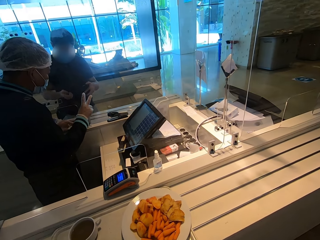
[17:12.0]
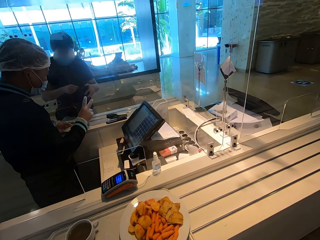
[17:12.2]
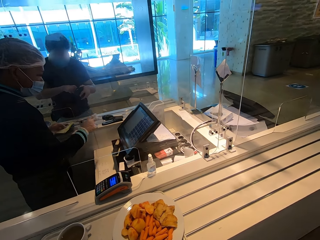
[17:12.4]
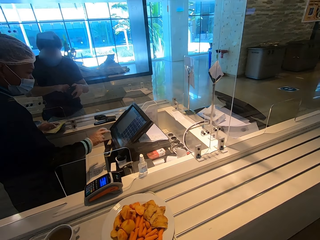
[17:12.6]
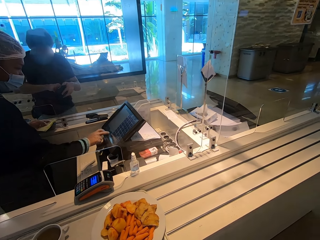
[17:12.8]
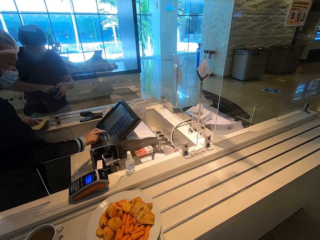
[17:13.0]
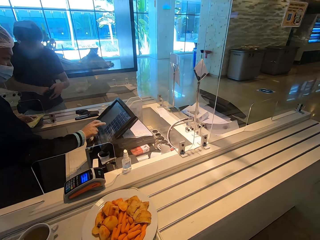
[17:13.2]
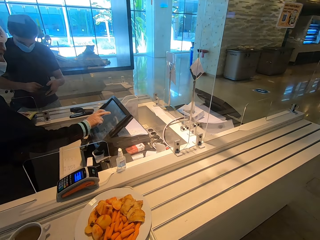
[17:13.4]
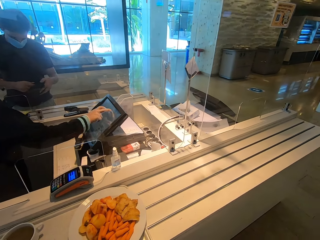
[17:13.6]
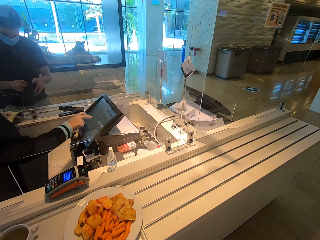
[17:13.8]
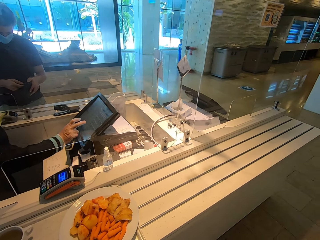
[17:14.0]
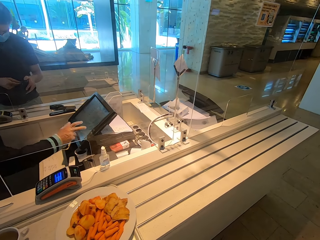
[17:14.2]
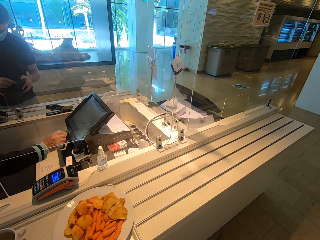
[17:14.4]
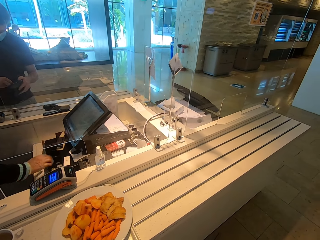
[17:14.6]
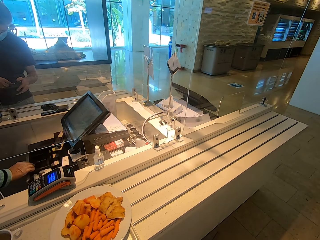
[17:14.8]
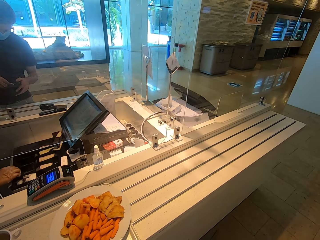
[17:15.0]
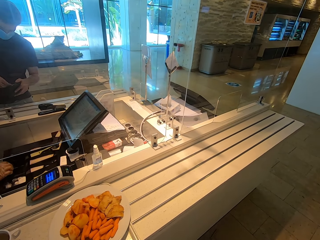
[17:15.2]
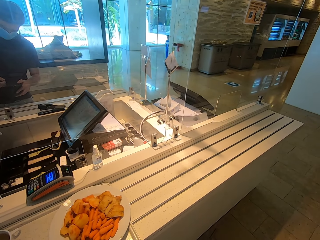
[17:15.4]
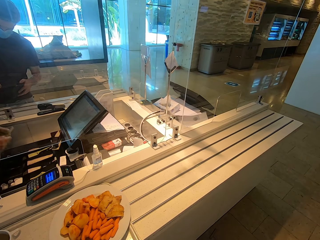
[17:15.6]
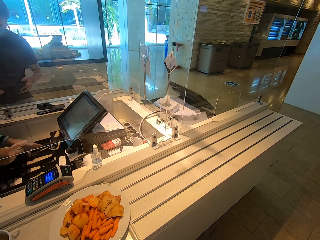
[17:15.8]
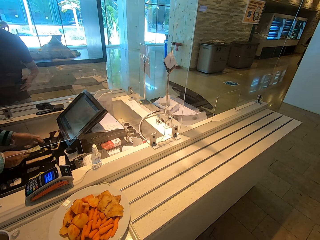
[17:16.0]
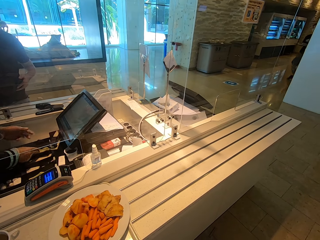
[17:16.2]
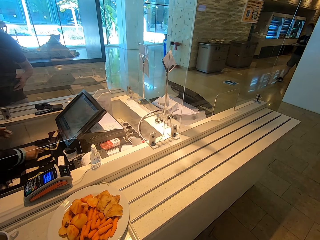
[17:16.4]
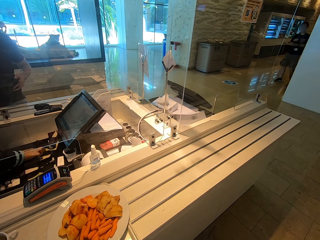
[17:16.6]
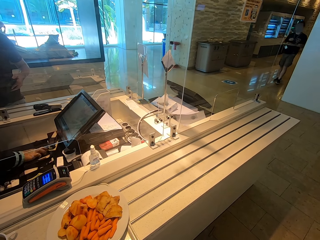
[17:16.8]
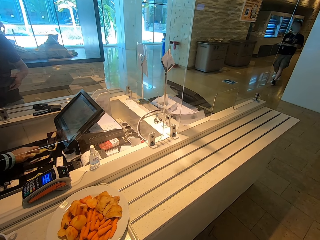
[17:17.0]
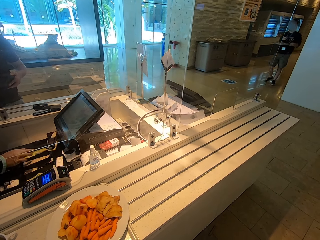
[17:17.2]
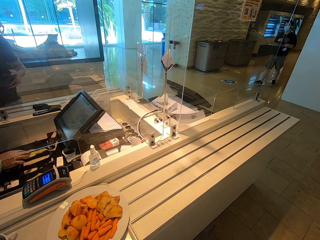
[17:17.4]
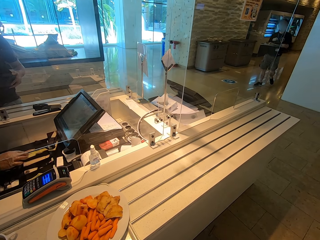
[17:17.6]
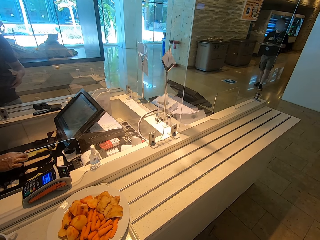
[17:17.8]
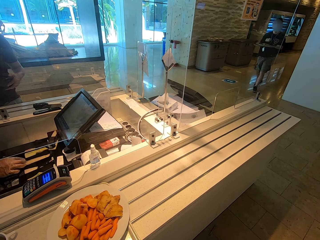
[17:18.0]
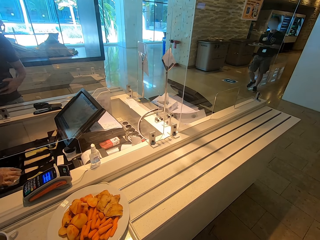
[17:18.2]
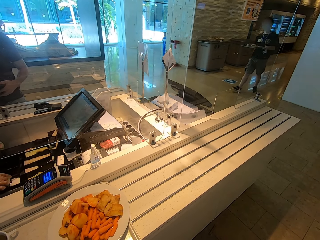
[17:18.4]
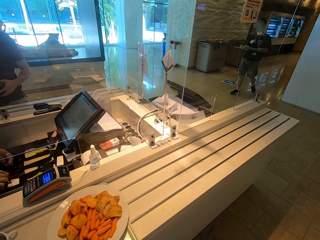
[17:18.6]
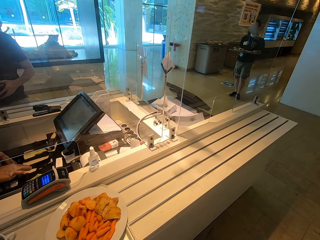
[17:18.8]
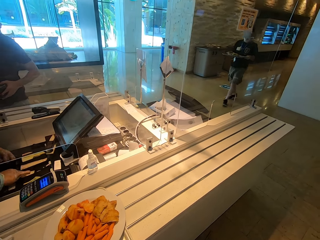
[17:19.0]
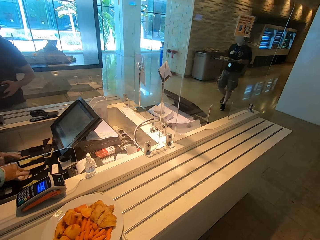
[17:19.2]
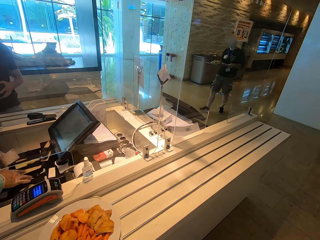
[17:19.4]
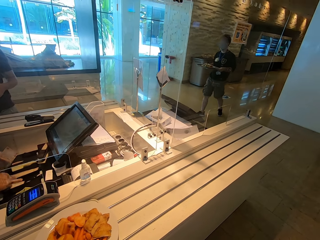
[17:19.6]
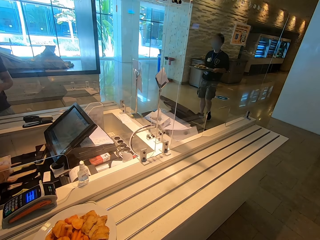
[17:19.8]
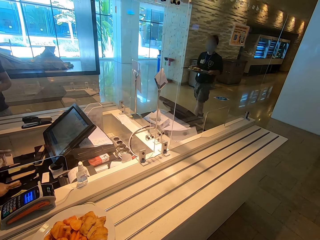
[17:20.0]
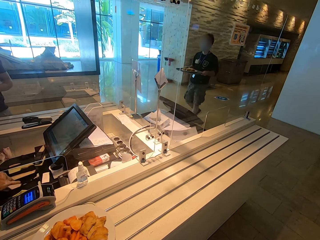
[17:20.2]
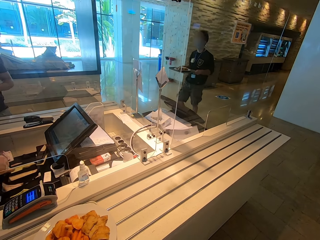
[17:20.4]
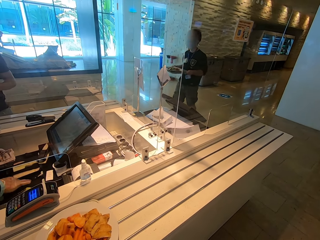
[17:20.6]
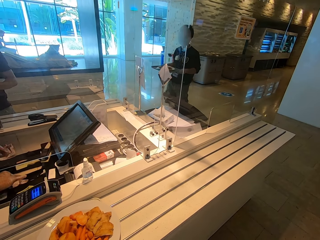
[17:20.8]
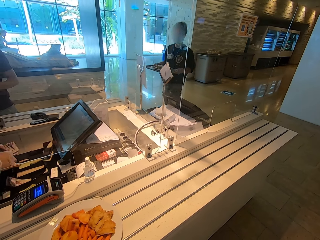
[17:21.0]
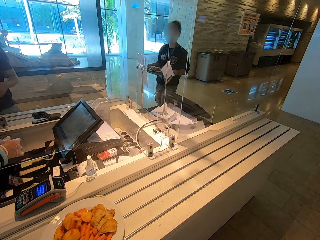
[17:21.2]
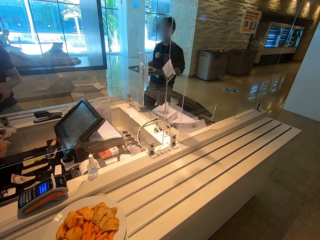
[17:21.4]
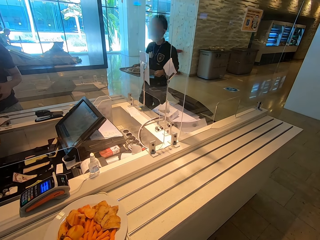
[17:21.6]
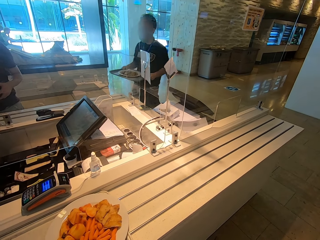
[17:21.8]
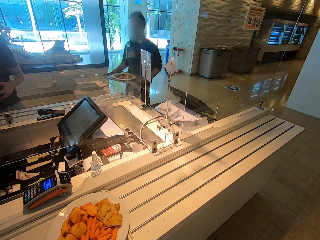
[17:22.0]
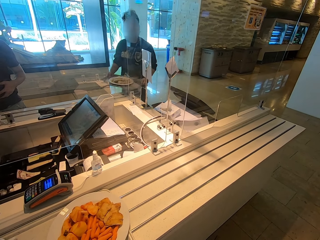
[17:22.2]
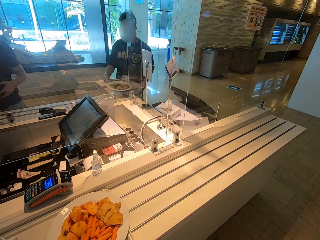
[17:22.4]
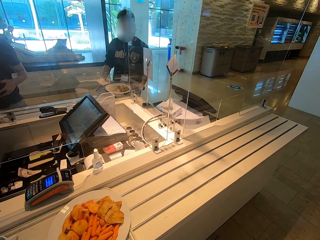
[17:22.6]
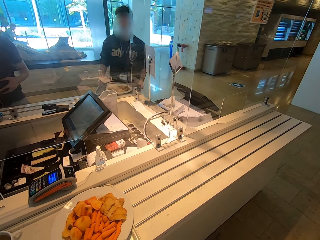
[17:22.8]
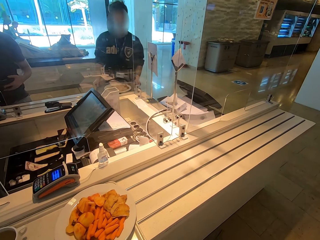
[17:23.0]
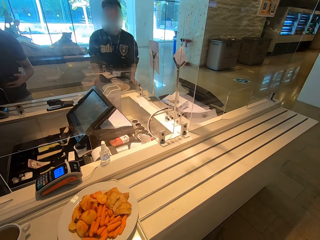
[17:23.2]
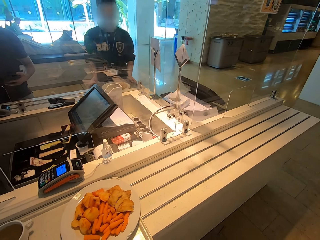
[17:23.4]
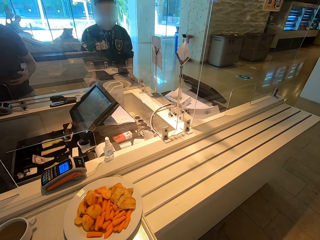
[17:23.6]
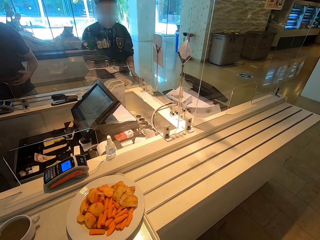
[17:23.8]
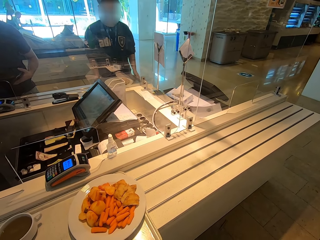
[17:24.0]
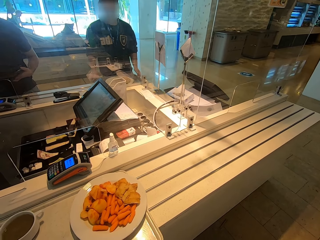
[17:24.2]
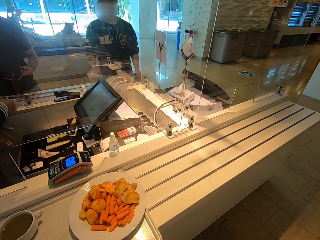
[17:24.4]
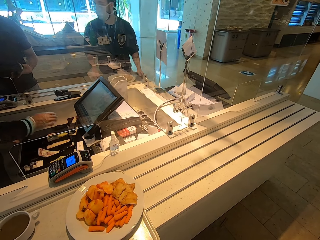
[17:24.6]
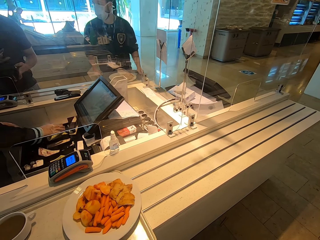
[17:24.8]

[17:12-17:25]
The man takes money from the wallet. The cashier dials the computer. The cashier pulls out a money safe. Another man walks towards the cashier's counter. The cashier puts money in the safe. The cashier takes some money from the safe. The other man puts a food tray on the counter.

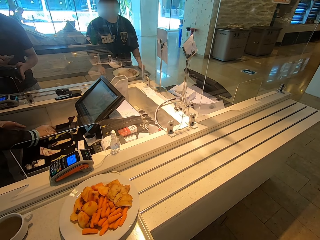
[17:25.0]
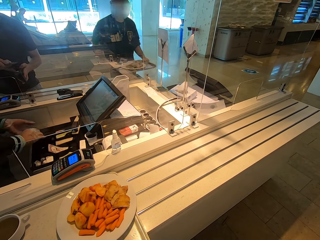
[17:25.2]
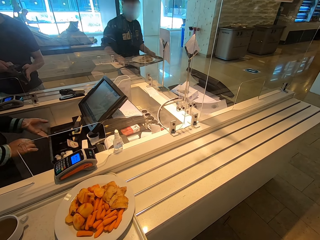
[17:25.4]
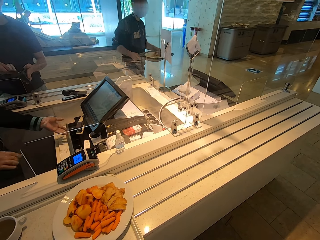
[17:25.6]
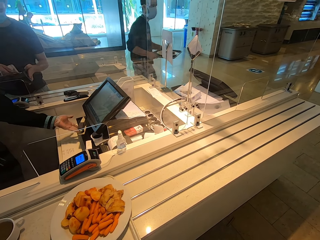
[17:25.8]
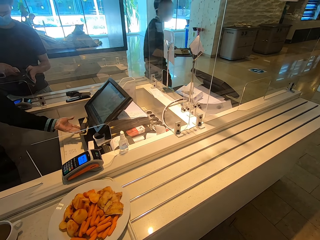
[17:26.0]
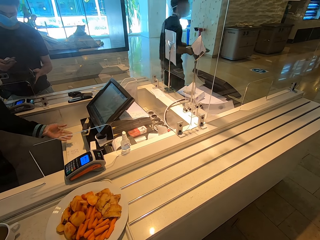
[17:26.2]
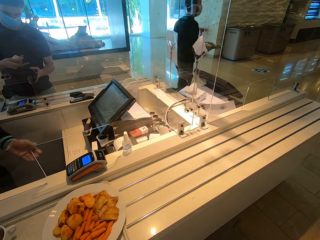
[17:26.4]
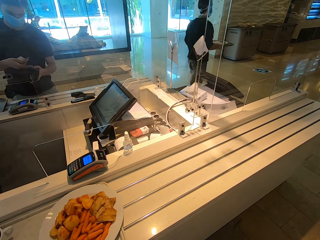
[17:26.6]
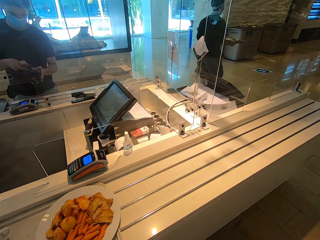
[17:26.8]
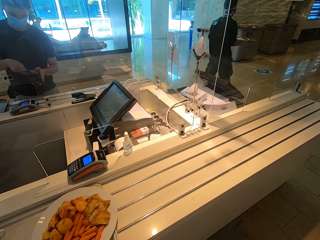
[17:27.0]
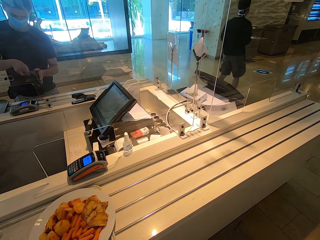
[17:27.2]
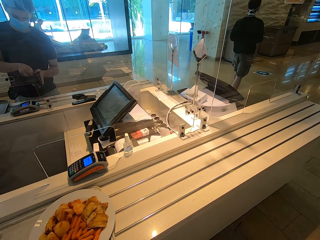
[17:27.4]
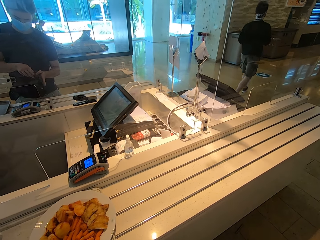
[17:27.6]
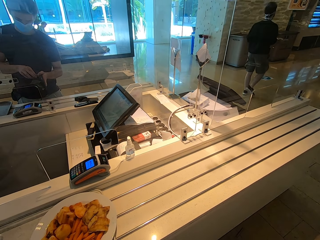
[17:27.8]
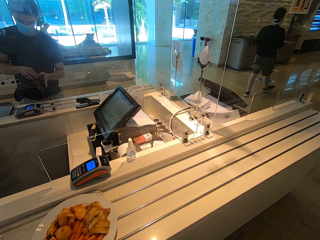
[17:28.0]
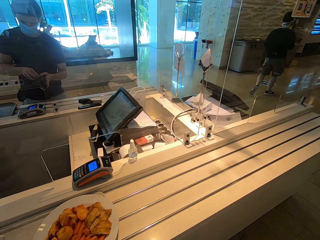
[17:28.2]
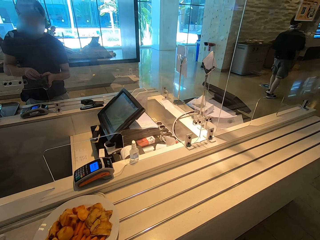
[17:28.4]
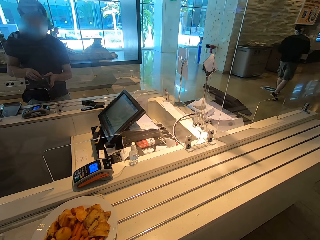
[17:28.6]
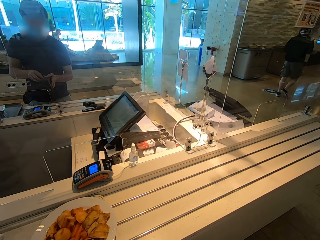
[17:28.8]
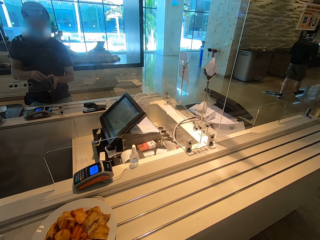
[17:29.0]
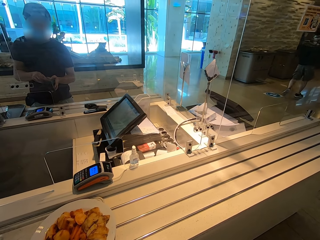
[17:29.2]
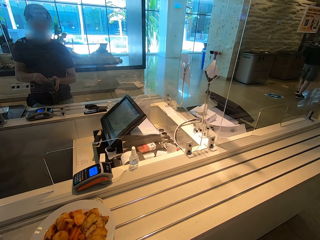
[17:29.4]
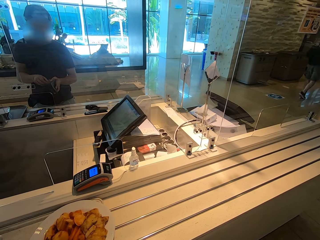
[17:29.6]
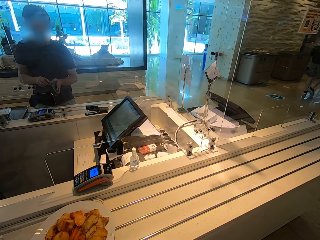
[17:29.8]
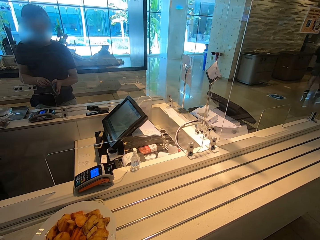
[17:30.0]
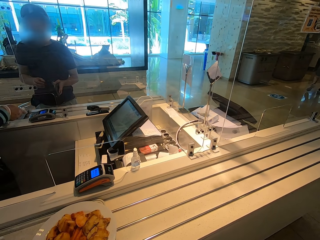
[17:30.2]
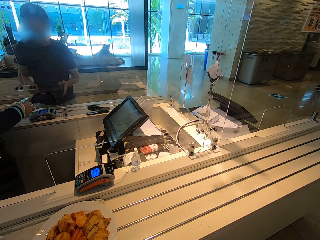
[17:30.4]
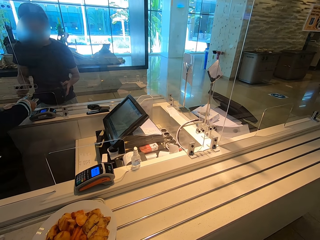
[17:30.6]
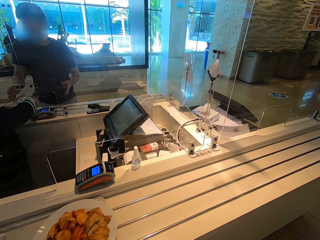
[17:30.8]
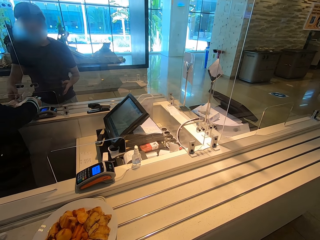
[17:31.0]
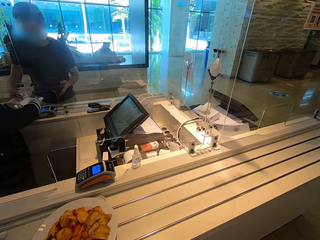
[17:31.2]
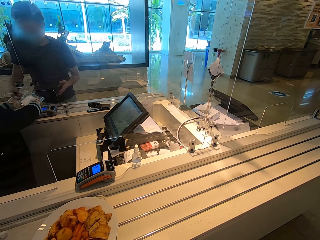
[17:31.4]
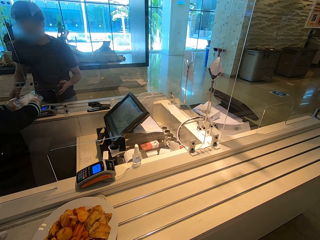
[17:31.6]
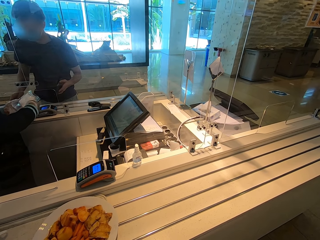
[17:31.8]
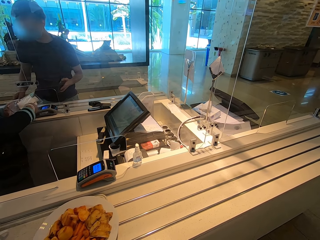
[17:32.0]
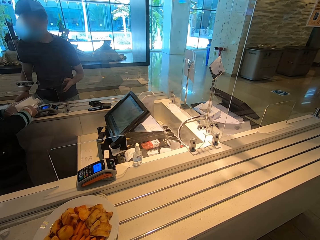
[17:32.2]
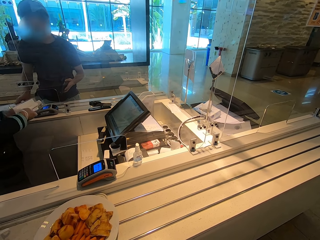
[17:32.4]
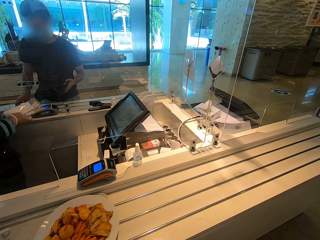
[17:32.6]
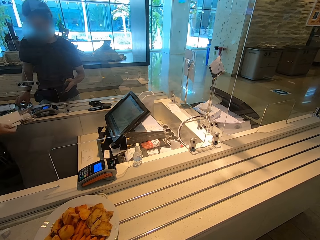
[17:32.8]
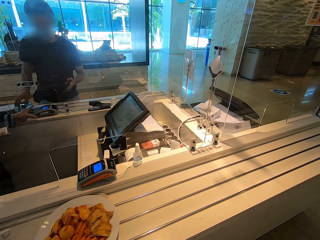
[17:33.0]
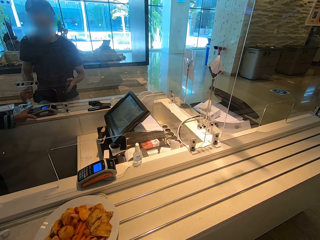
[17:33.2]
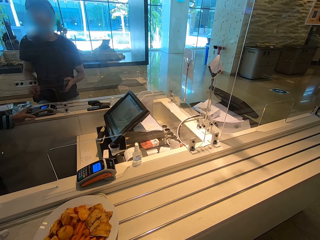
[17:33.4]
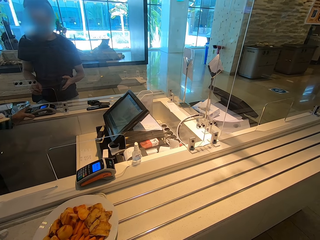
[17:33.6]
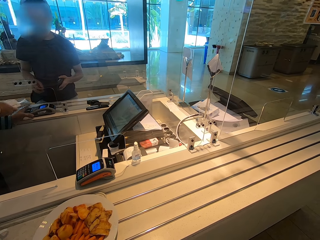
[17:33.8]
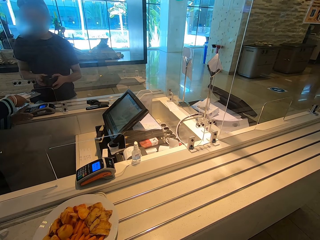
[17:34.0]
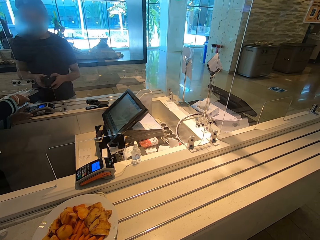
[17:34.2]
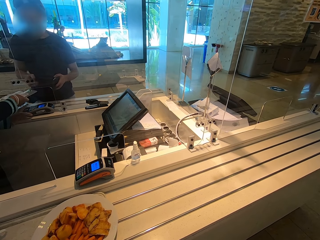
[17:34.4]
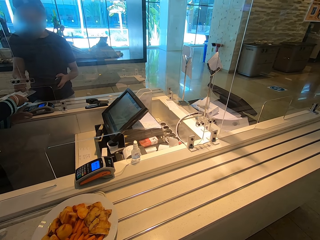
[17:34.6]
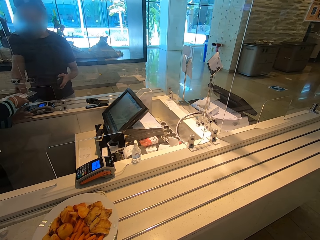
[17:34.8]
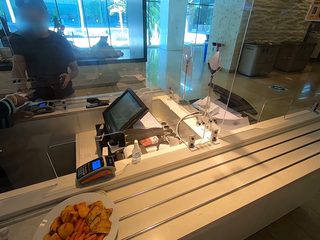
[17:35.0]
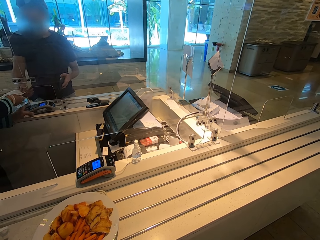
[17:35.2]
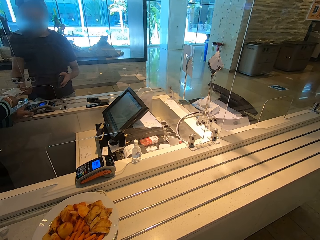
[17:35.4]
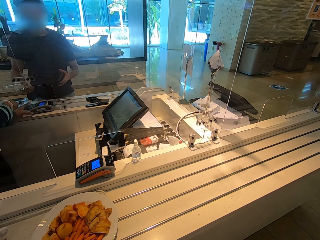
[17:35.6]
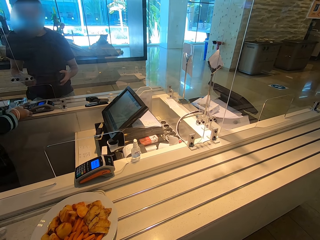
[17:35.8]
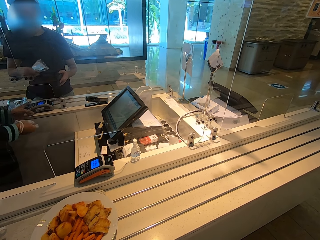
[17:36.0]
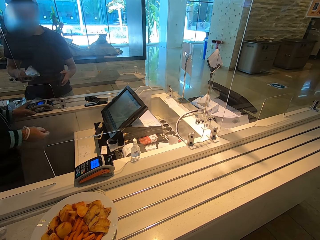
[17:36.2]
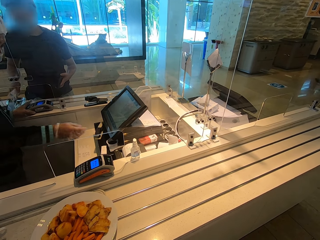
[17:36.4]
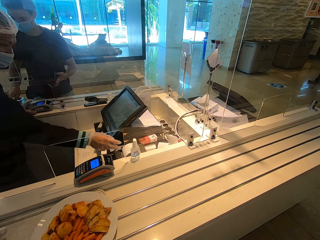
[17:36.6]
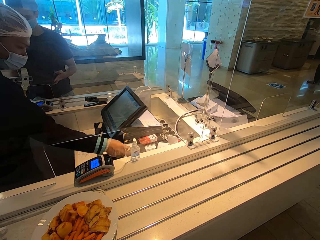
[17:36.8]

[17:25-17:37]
The cashier gives the first man his money balance. The first man puts money back in the wallet. The cashier pulls back the money safe. The other man takes up his food tray. The cashier gives the first man spoons. The first man takes the spoons from the cashier.
